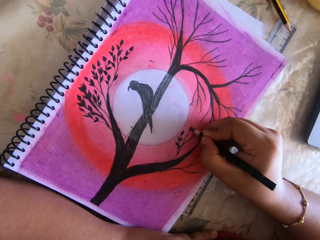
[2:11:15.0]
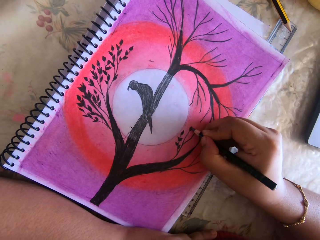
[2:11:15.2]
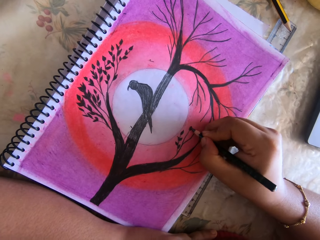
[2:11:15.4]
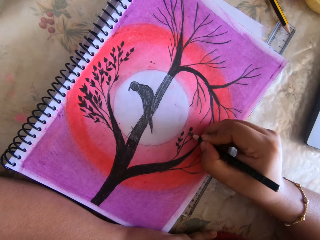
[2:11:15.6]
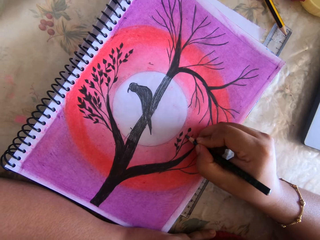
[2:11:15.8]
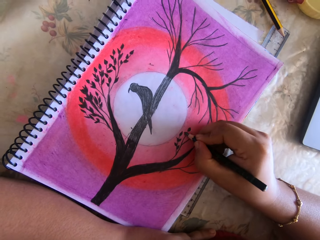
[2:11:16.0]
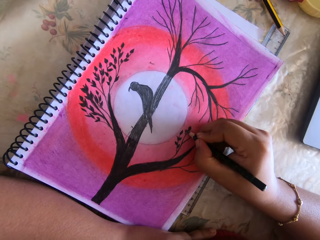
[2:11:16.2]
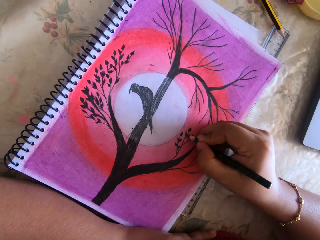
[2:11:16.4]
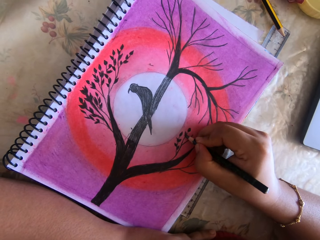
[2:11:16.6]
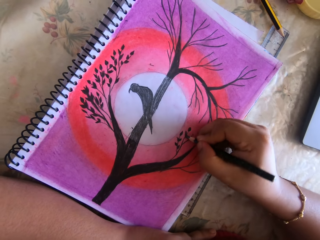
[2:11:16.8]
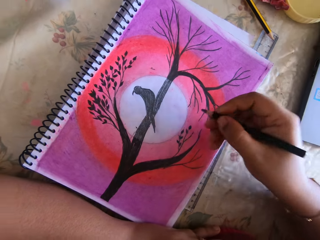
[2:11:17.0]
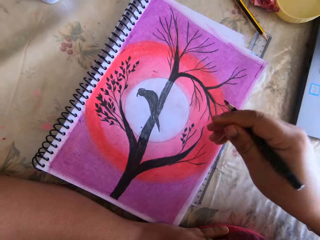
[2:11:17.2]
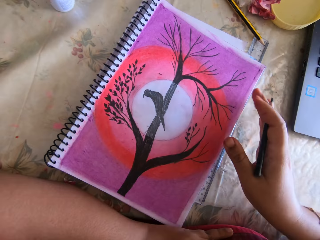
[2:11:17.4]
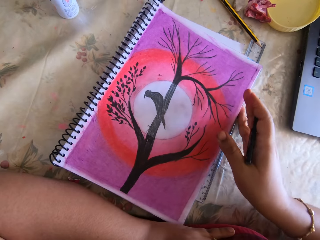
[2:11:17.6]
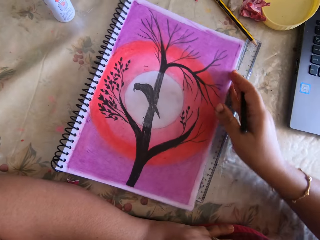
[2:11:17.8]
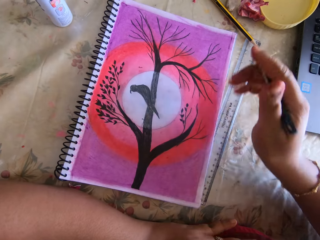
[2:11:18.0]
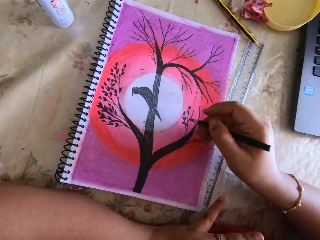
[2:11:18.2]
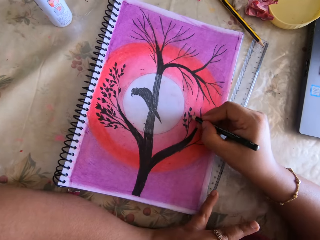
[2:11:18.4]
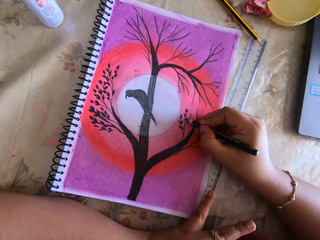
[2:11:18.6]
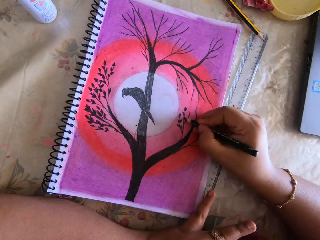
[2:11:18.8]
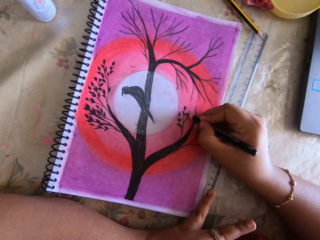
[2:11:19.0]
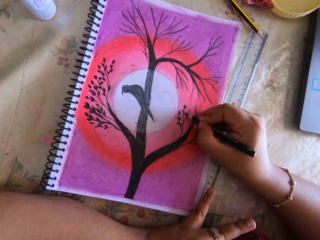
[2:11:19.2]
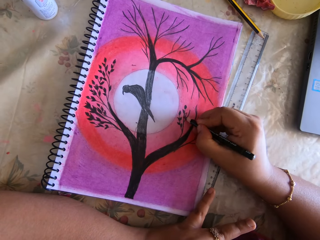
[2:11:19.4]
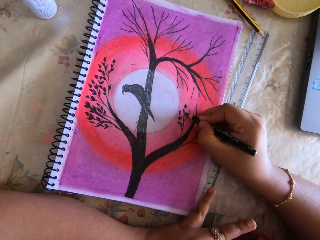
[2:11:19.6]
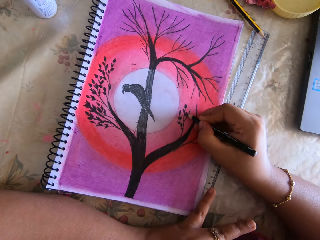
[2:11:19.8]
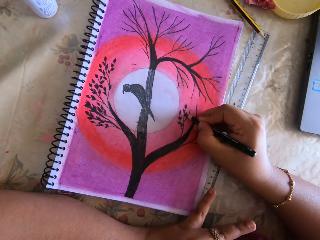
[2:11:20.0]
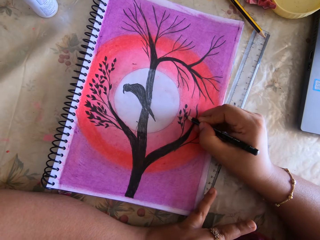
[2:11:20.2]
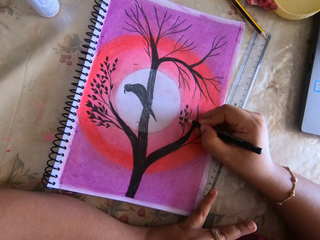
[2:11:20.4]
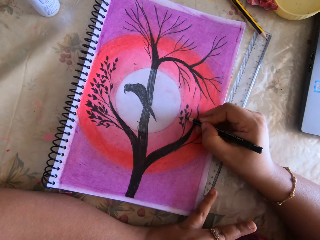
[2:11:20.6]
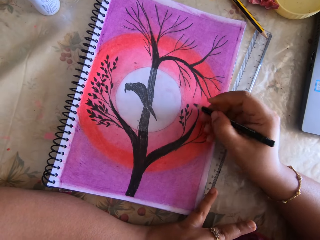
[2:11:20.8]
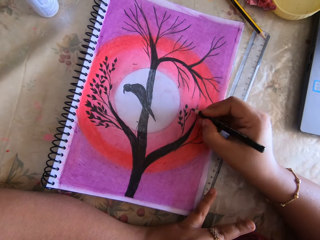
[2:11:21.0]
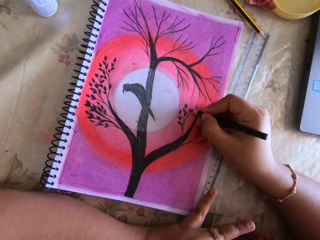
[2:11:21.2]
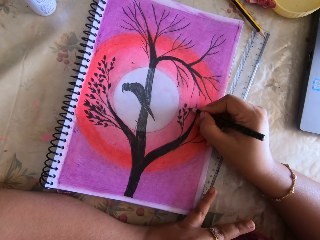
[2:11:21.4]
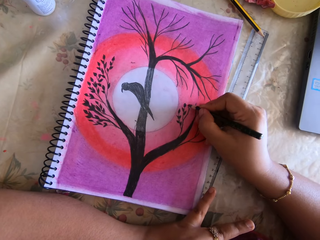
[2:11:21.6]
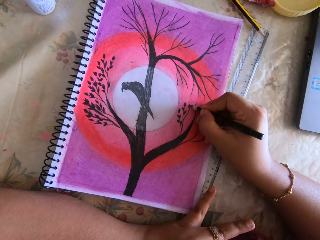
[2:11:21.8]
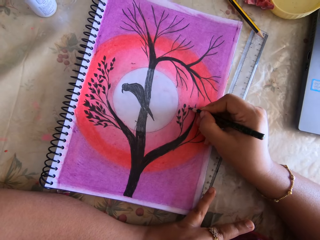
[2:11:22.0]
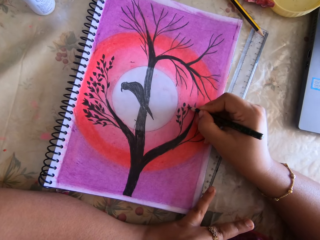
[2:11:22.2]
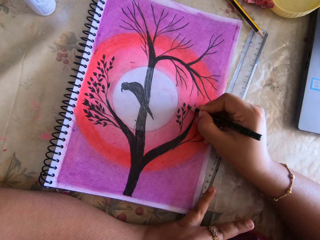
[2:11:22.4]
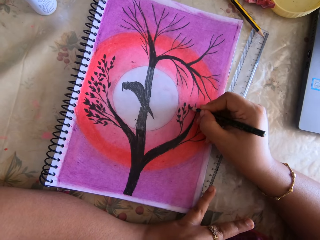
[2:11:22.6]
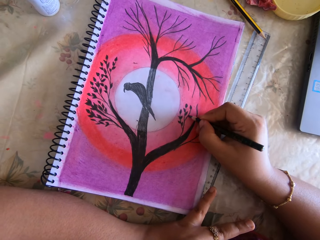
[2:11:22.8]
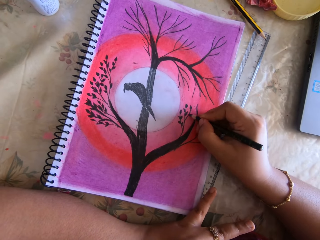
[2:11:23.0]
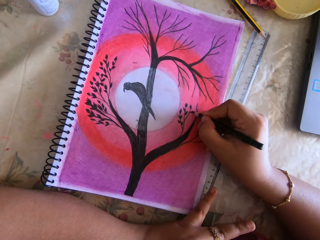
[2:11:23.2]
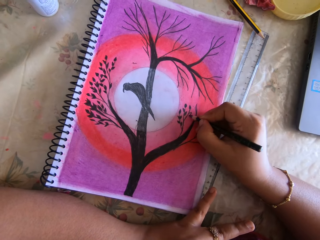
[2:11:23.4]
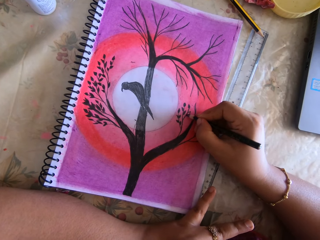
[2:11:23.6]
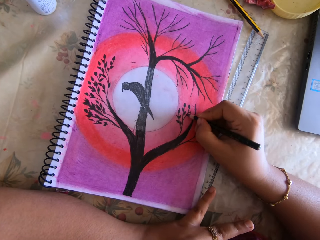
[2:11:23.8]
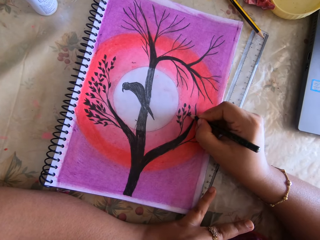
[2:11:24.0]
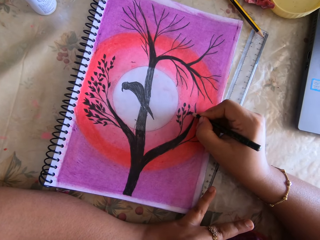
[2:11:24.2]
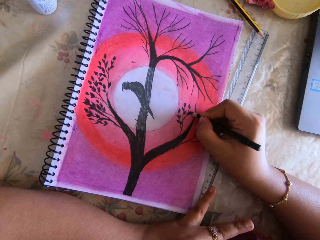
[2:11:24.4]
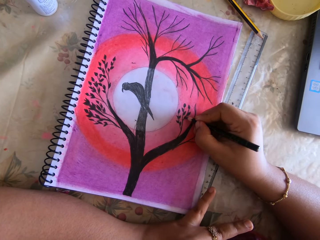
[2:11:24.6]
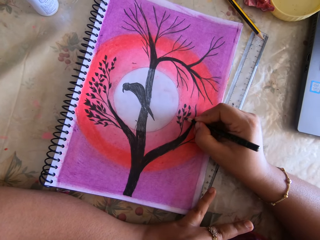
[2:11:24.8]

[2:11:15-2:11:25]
The camera wearer adjusts the notebook on the table with her right hand. She slides the book partially. She draws a picture in the notebook with the coloring pencil with her right hand.

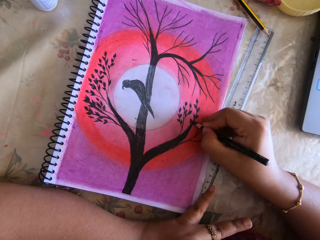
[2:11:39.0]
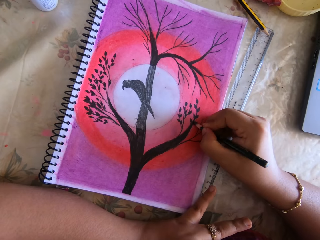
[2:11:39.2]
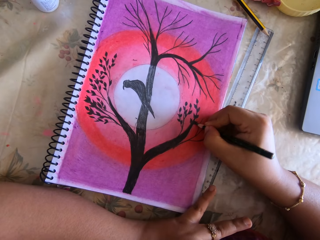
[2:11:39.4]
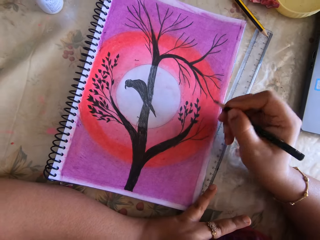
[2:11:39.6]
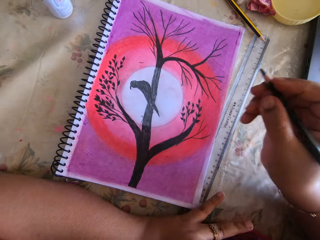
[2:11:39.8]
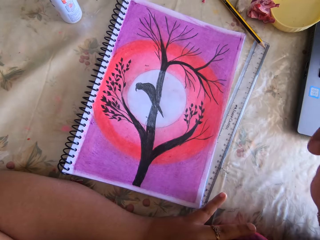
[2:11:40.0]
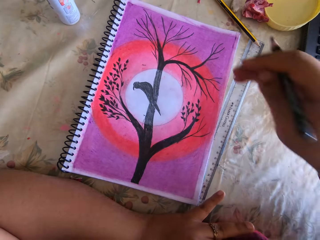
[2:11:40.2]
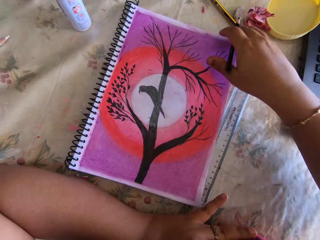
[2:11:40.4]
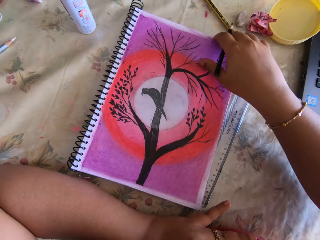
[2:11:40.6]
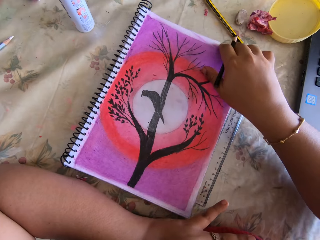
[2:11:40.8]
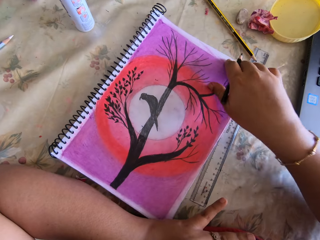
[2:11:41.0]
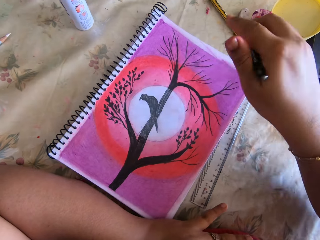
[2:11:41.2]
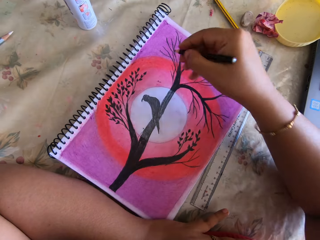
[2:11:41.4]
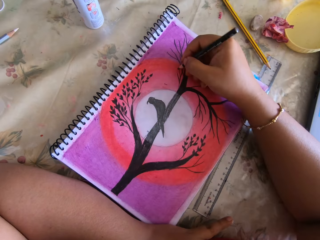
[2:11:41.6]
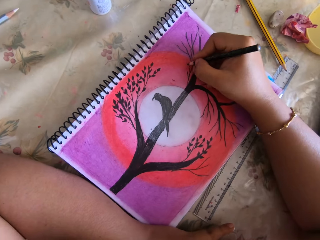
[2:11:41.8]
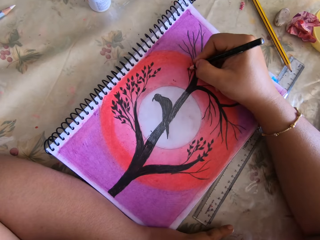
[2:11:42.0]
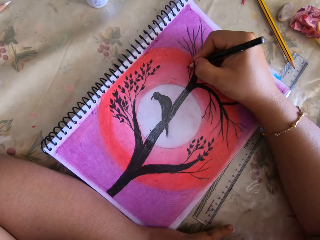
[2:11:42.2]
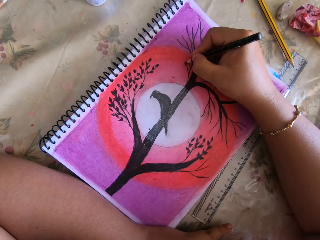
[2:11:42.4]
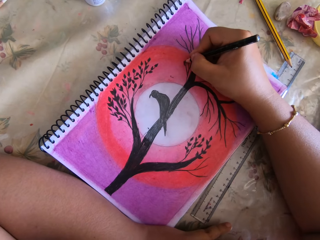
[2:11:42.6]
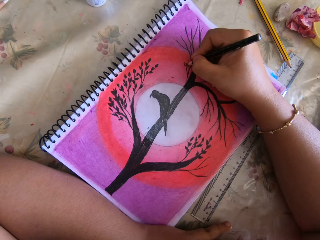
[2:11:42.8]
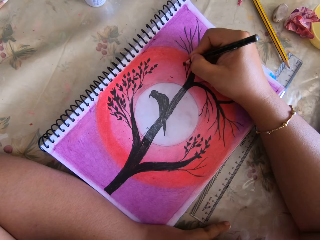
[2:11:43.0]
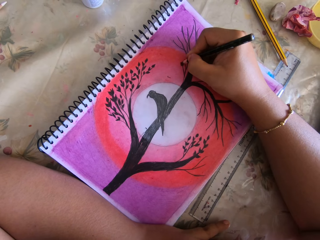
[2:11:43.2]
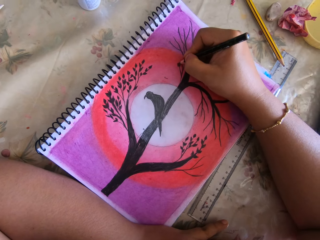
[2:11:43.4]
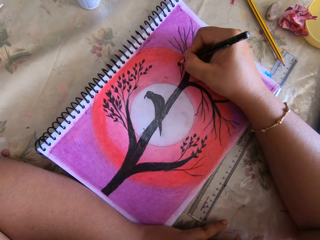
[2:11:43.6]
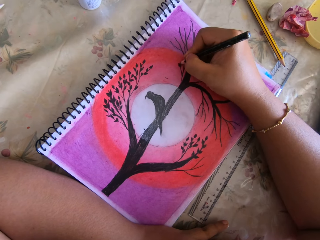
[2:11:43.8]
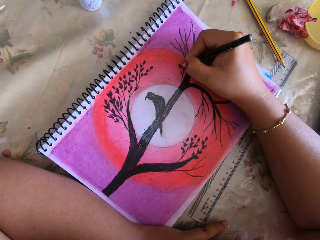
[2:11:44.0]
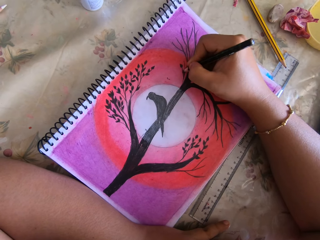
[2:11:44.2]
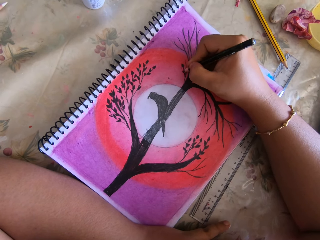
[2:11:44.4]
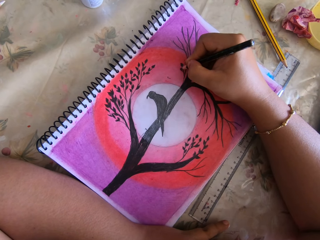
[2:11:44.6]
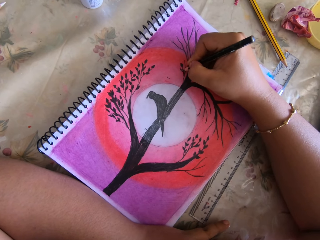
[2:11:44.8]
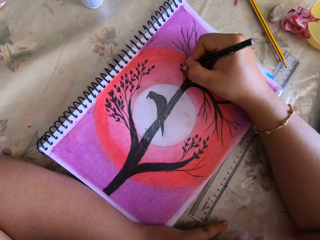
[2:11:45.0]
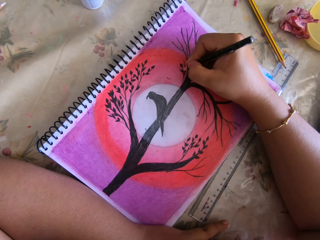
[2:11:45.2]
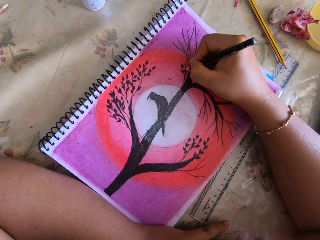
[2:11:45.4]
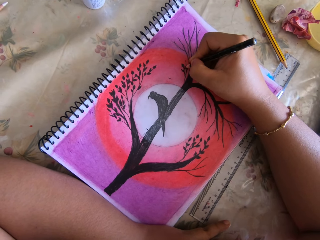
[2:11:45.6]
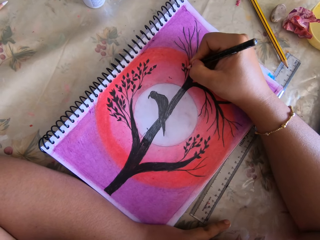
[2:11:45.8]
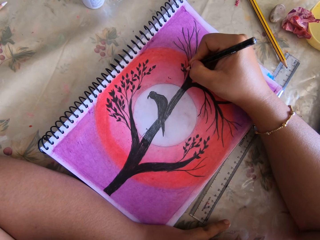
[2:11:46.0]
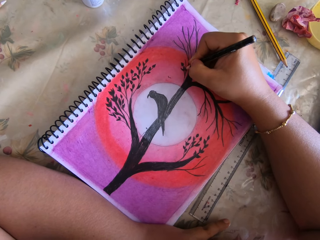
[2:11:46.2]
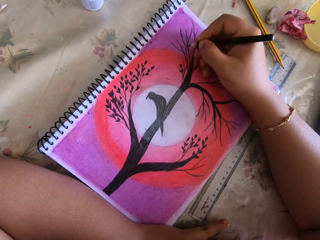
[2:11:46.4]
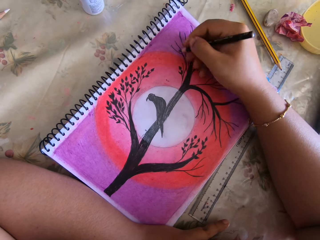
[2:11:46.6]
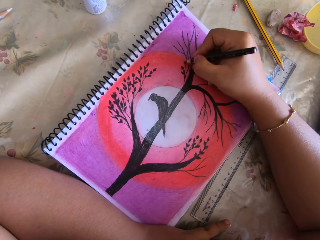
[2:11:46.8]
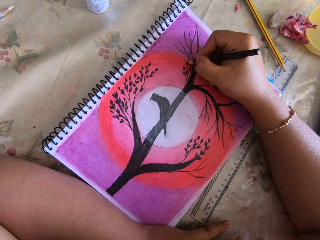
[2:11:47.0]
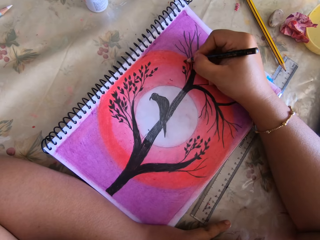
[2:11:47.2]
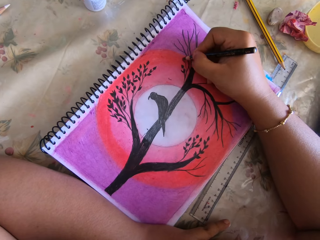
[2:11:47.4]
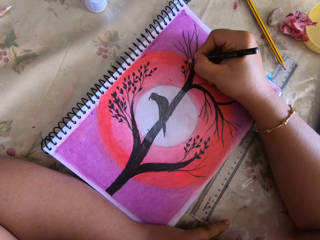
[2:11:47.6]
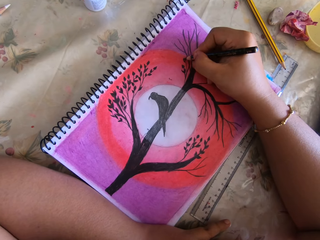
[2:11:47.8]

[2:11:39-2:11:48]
The camera wearer adjusts the notebook on the table with her right hand. She slides the book partially. She draws a picture in the notebook with the coloring pencil with her right hand.
